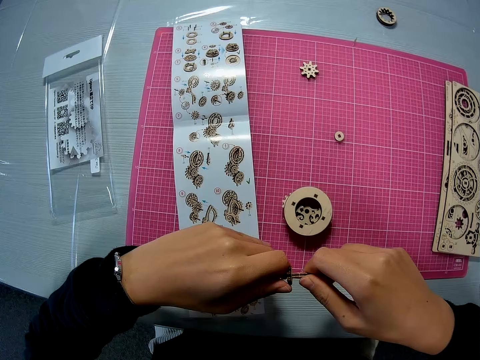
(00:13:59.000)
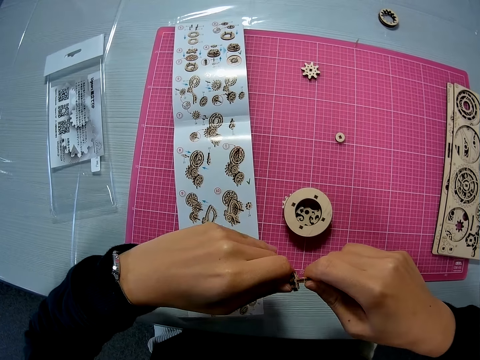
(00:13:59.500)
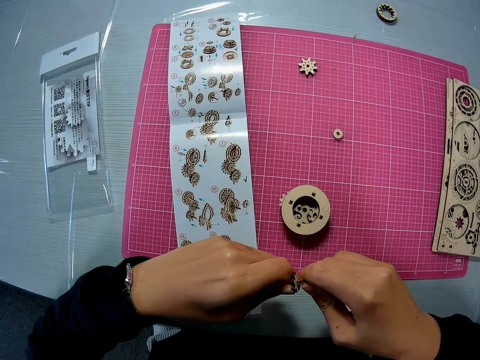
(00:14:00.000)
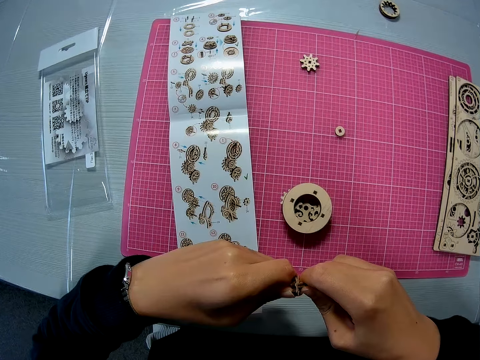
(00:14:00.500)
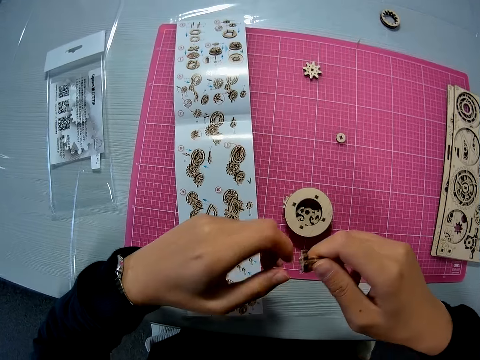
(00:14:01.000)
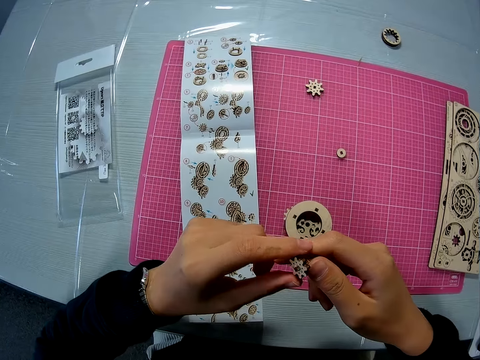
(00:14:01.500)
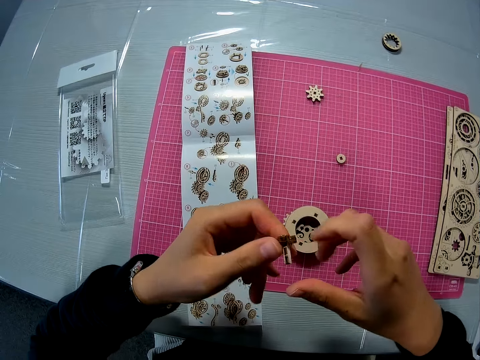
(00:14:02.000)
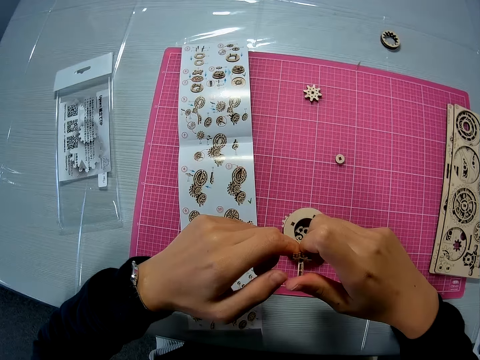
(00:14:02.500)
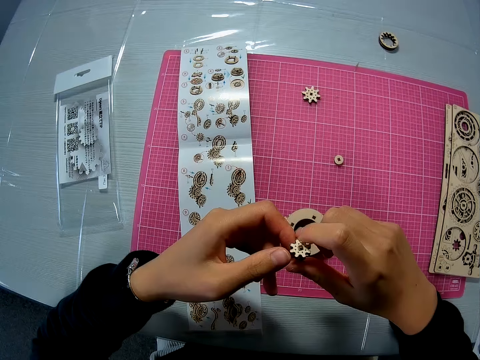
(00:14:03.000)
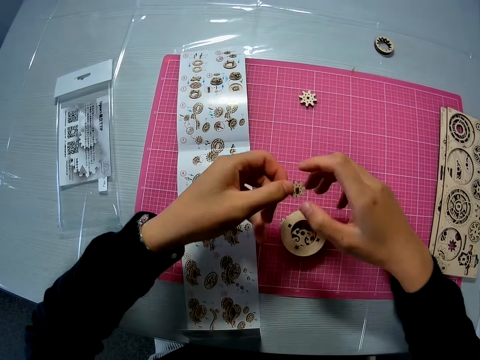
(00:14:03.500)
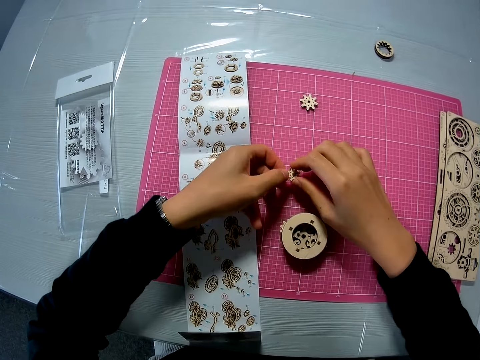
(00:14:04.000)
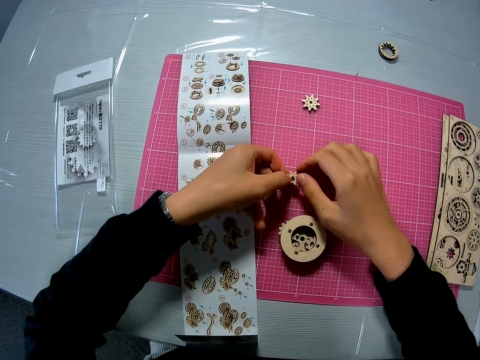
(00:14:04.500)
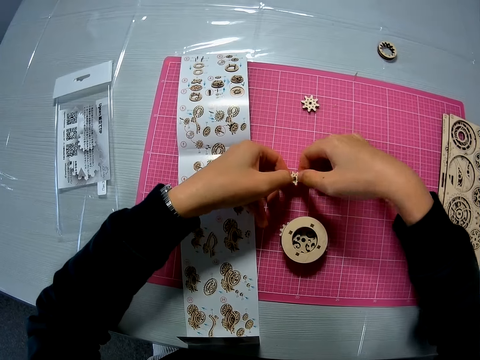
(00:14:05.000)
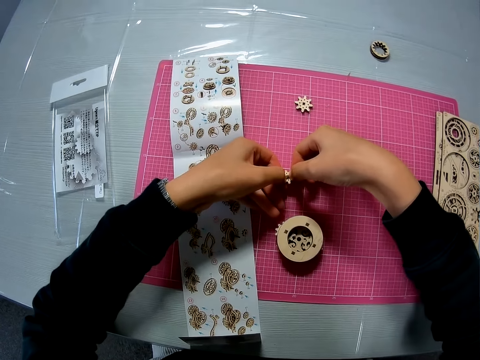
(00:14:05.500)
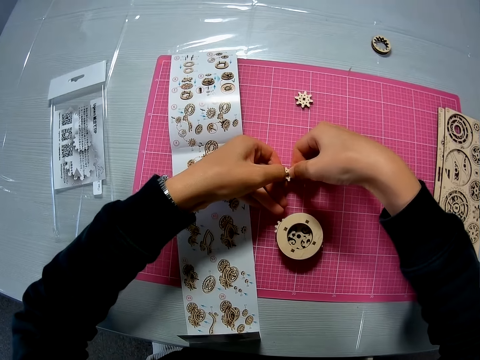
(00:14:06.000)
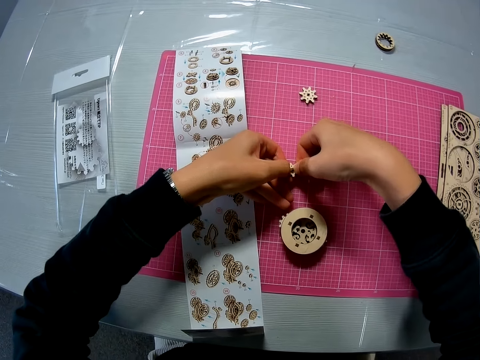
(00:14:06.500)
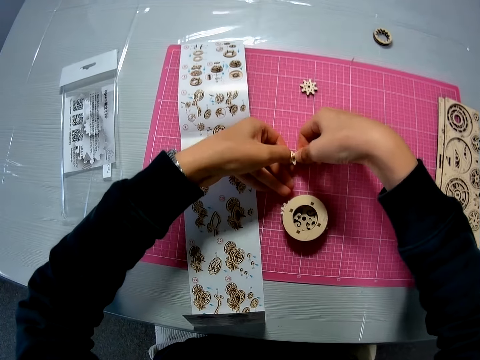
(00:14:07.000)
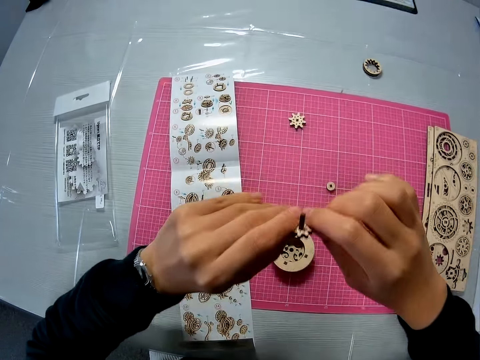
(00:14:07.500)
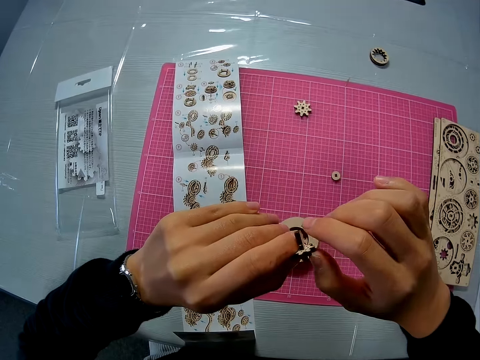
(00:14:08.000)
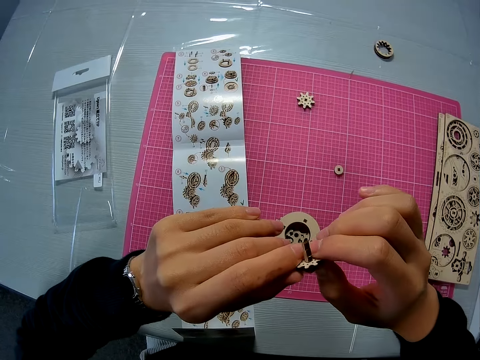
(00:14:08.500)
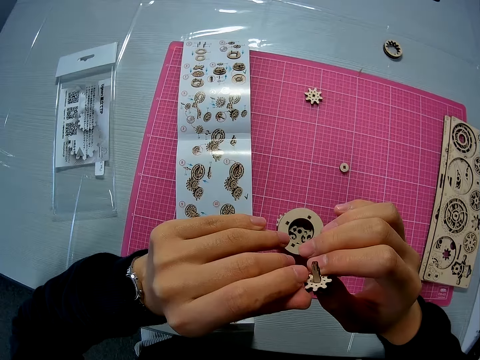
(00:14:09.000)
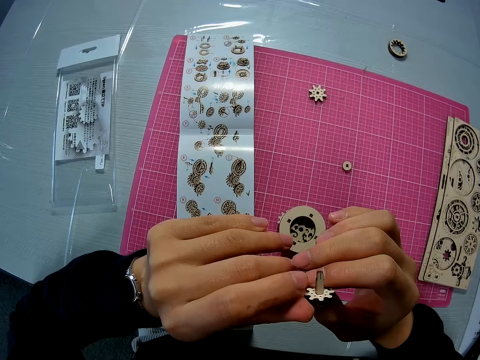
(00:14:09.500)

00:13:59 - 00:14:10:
The camera wearer places the wooden gear piece on the cutting mat. They press the pink sheet with the joined puzzle pieces. They lift the wooden gear piece. They examine the two puzzle pieces with both hands.

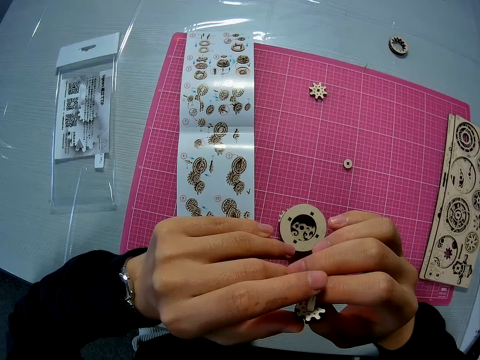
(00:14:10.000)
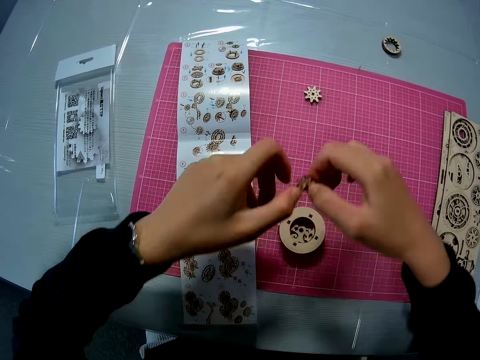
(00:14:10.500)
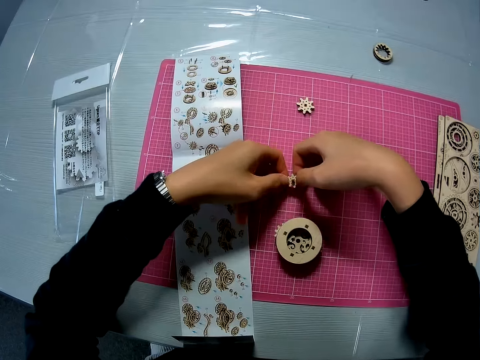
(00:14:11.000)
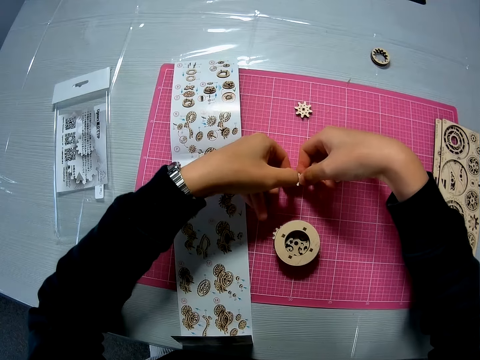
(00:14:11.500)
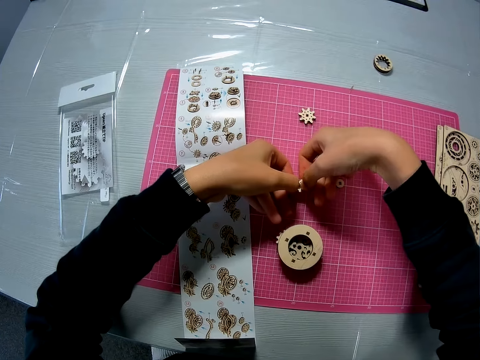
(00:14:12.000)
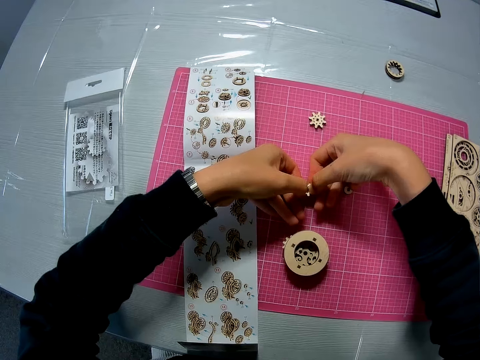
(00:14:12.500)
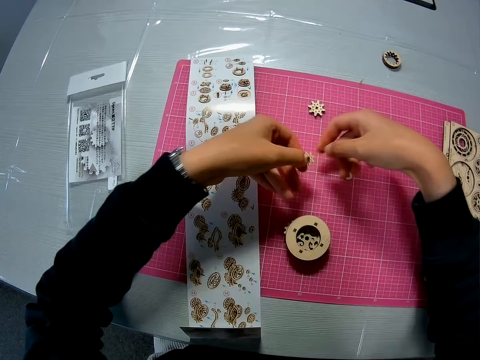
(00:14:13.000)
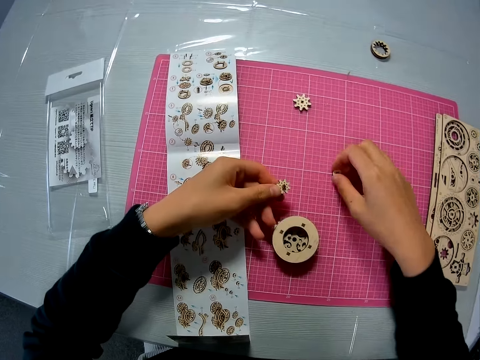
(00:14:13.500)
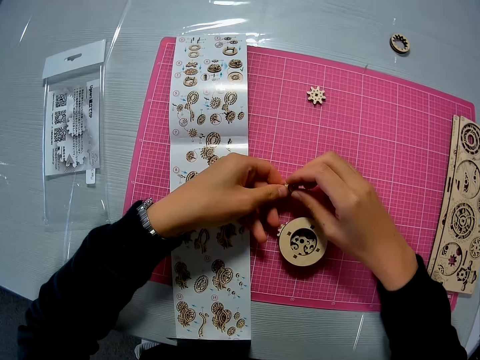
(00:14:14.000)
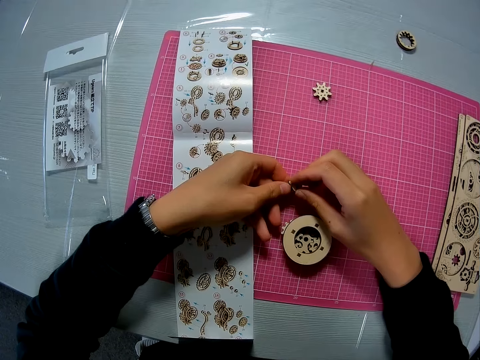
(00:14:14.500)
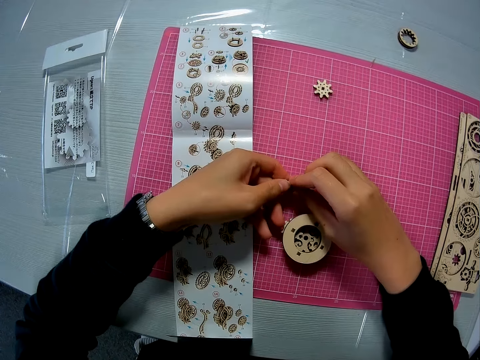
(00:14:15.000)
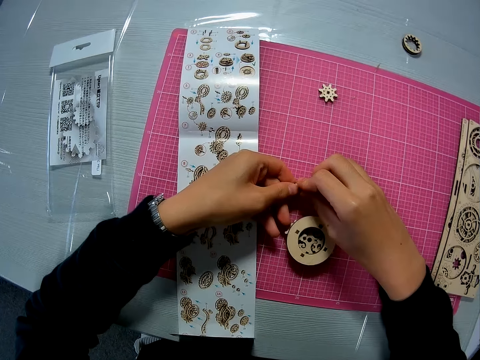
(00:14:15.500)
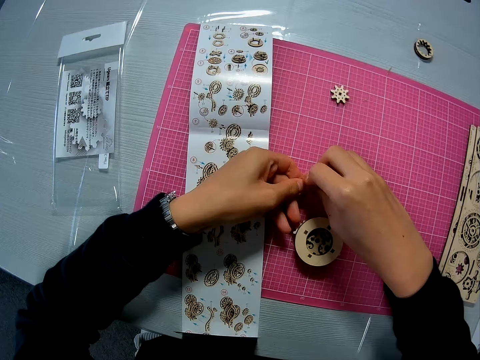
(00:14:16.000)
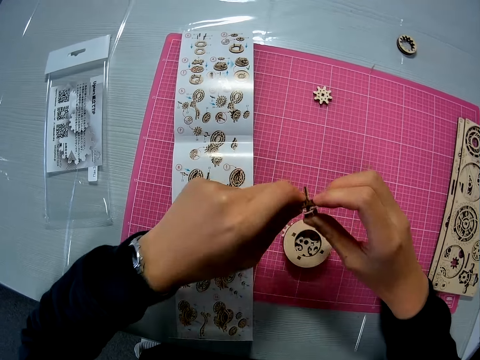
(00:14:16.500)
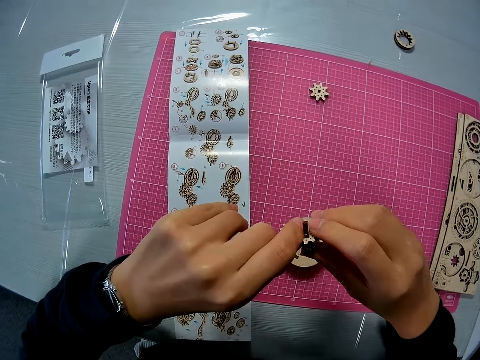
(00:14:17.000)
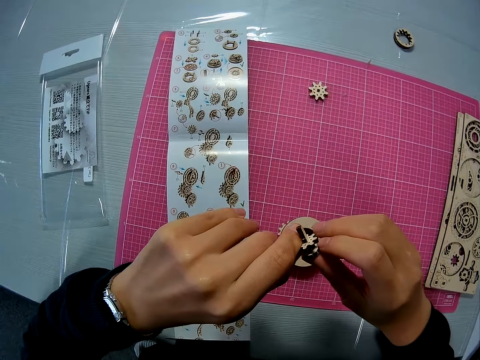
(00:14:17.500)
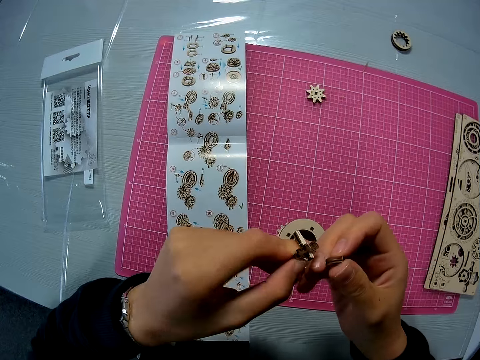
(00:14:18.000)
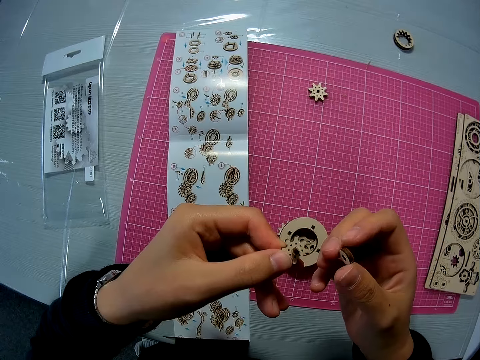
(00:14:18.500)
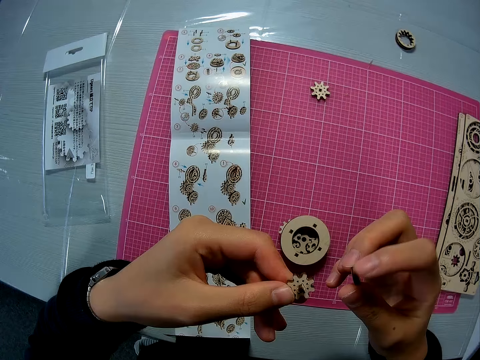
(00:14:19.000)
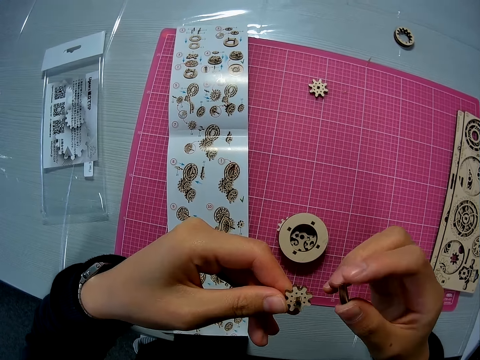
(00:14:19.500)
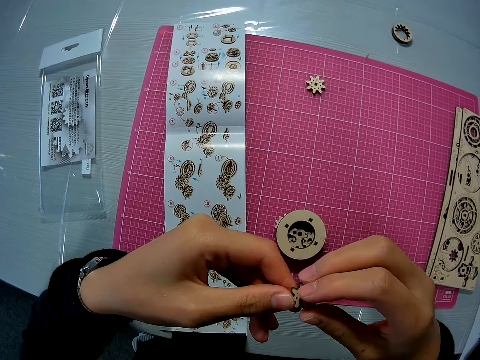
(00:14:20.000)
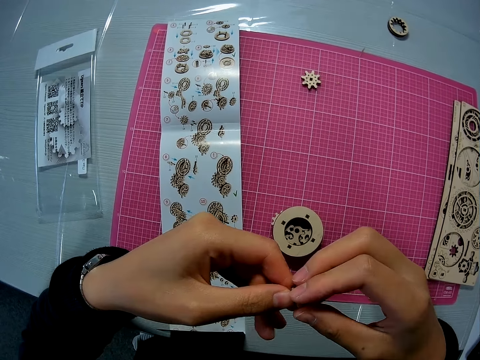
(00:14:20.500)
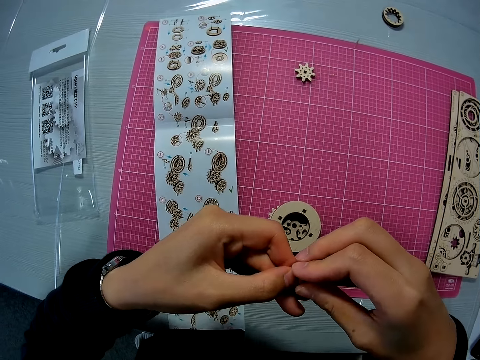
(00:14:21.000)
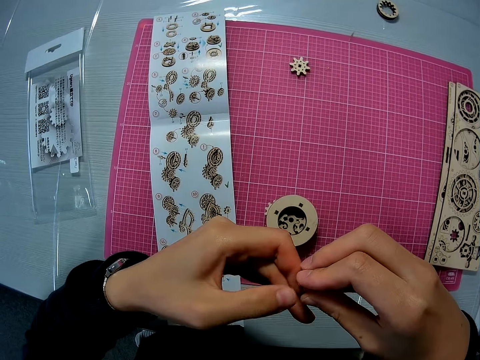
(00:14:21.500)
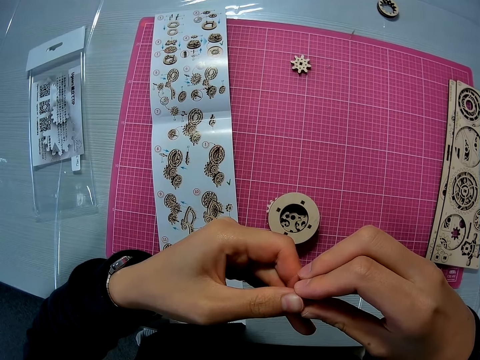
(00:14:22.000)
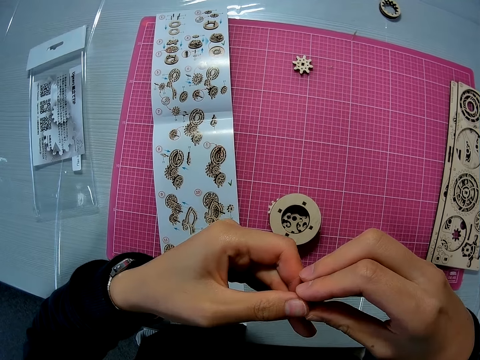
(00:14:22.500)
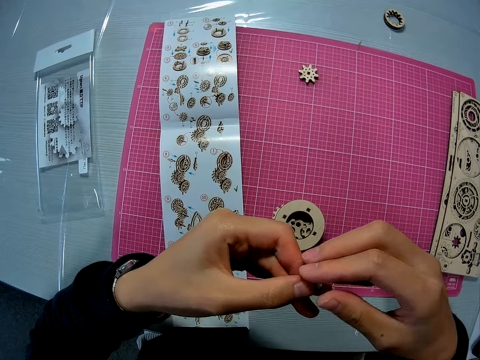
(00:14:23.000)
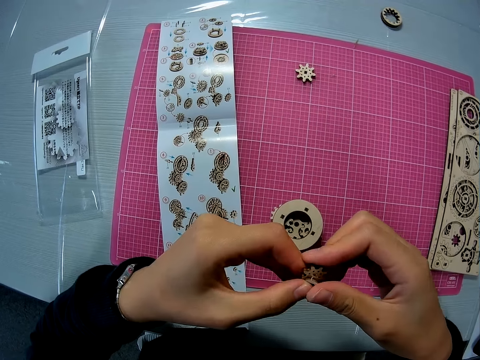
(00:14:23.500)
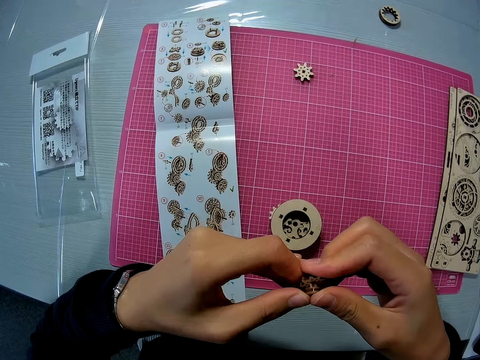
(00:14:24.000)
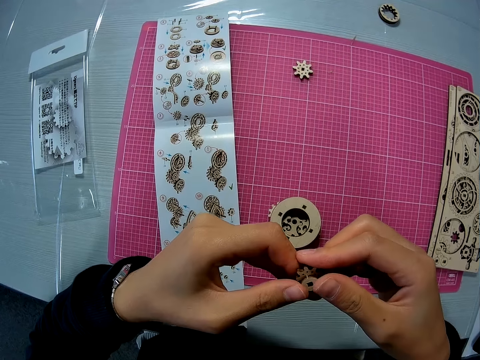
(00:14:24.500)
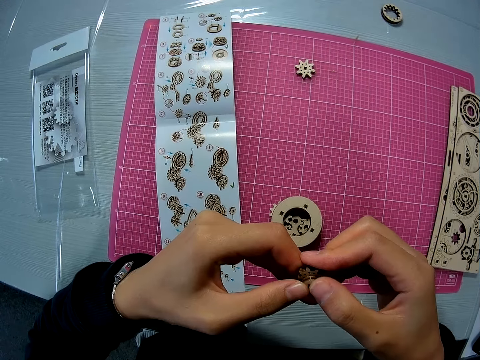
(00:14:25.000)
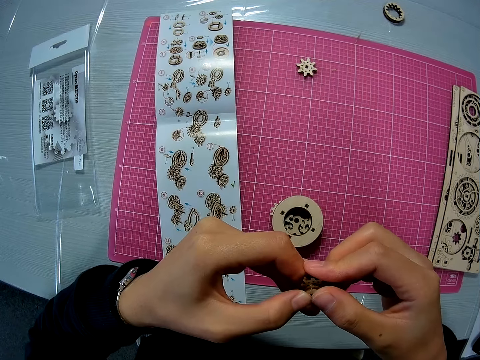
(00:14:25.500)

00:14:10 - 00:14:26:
The camera wearer places the wooden gear piece on the cutting mat. They press the pink sheet with the joined puzzle pieces. They hold the wooden gear piece. They pick up another puzzle piece or wooden gear piece from the pink sheet on the table. They attach the puzzle piece to the joined puzzle pieces. They separate the wooden gear pieces, hold the wooden gear pieces, and stick together the wooden gear pieces.
